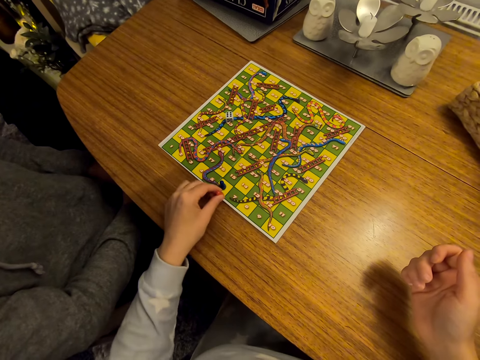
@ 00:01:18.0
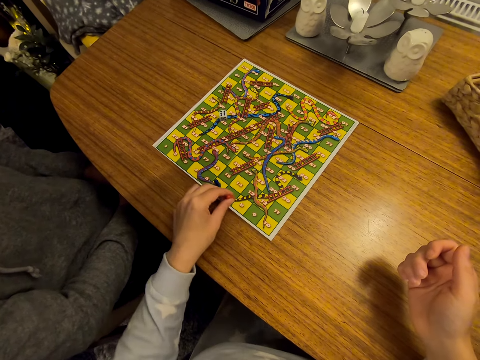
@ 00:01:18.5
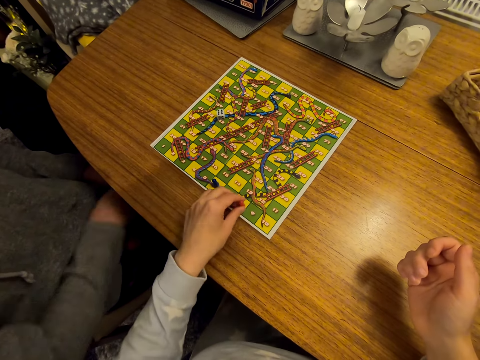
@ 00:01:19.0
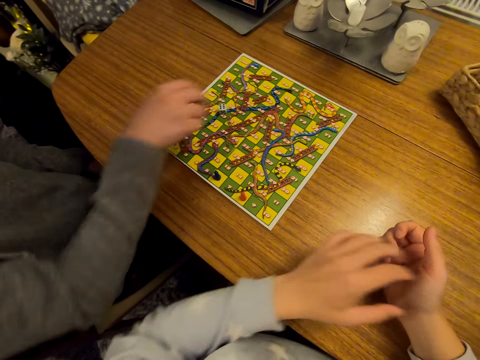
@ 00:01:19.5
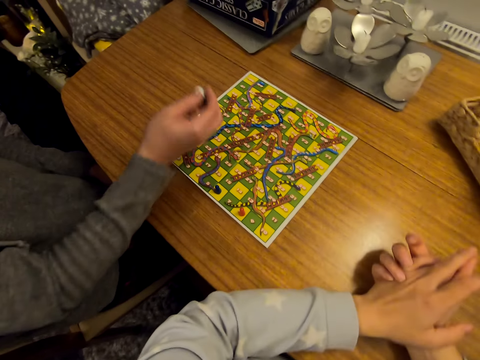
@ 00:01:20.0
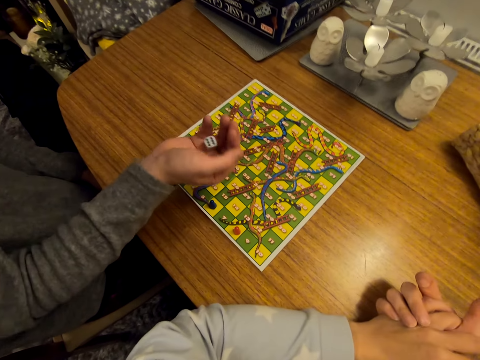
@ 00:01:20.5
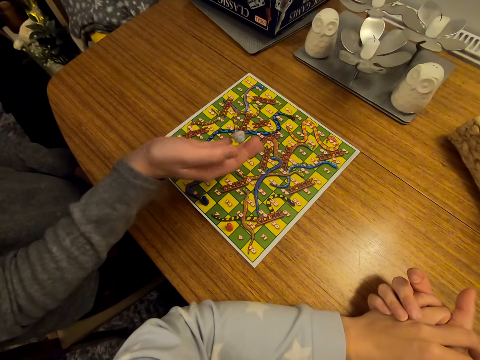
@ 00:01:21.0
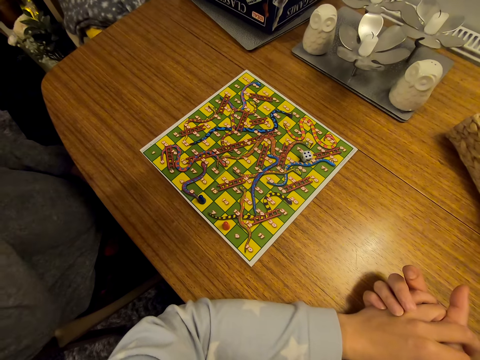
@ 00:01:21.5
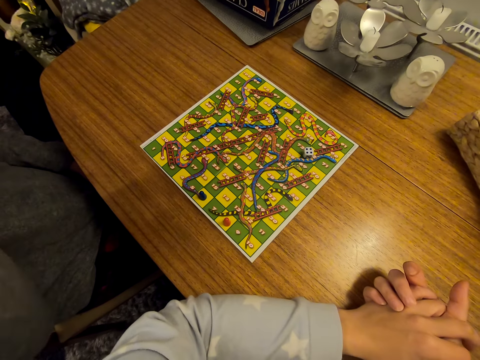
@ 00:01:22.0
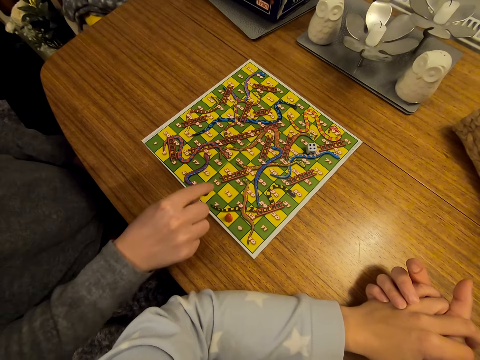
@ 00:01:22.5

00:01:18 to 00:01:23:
The man picks up the dice on the game board, shakes the dice, and throws the dice on the table.

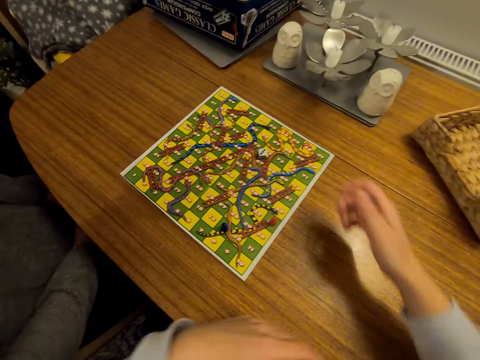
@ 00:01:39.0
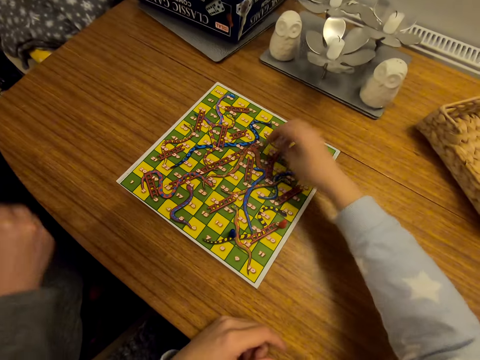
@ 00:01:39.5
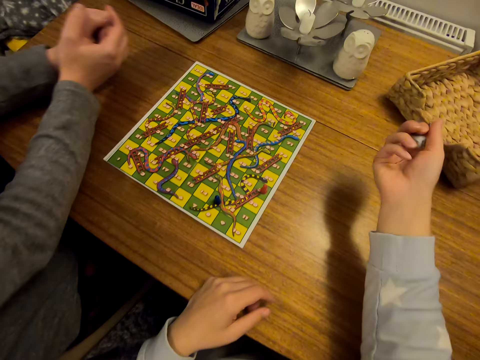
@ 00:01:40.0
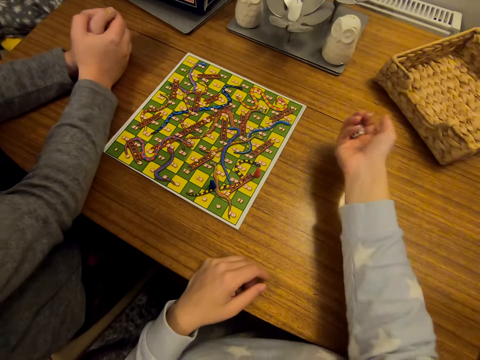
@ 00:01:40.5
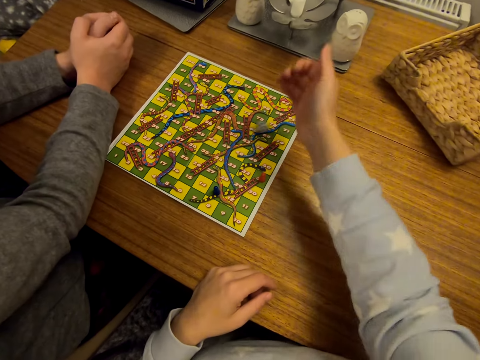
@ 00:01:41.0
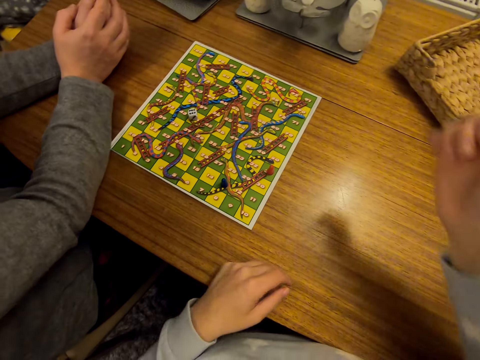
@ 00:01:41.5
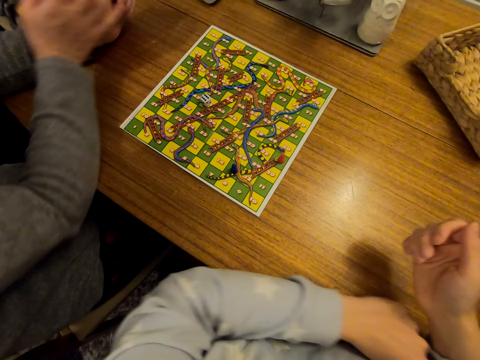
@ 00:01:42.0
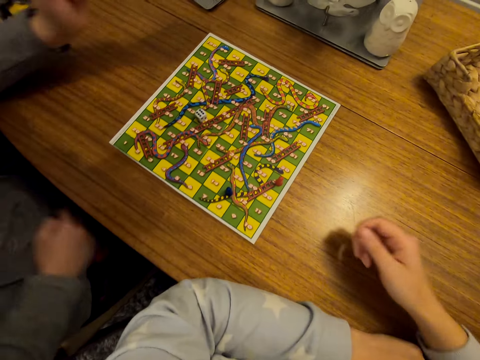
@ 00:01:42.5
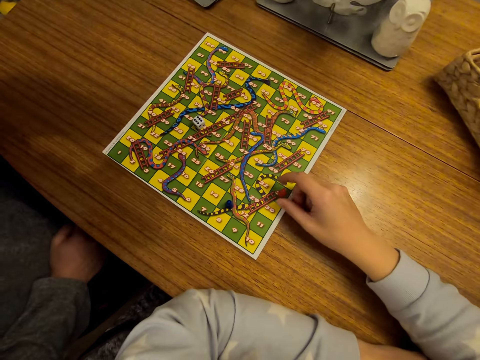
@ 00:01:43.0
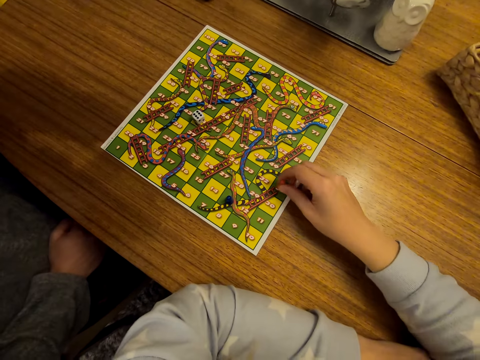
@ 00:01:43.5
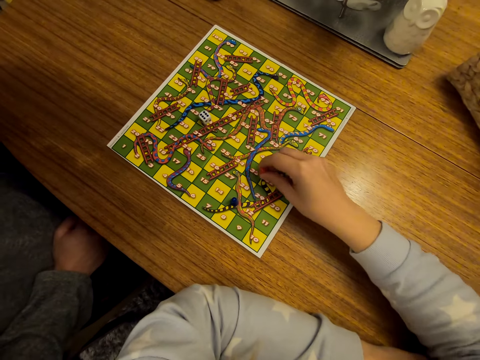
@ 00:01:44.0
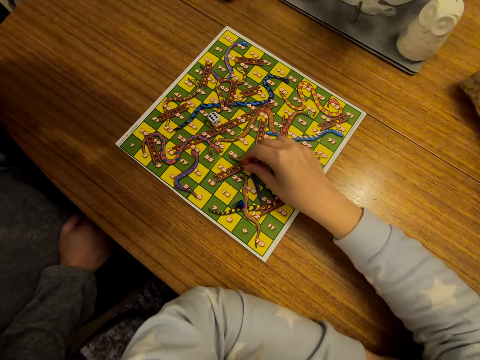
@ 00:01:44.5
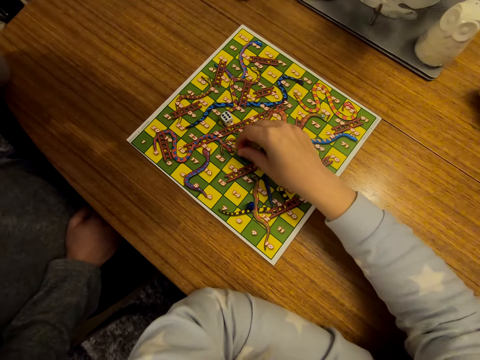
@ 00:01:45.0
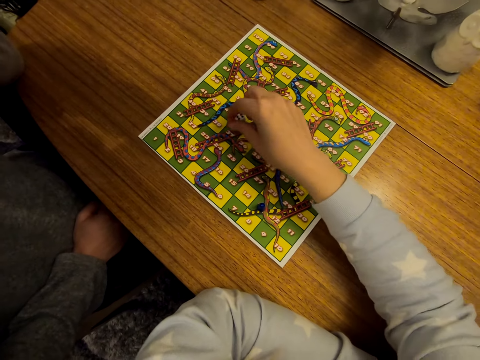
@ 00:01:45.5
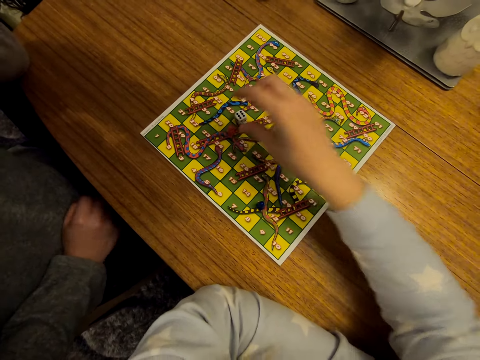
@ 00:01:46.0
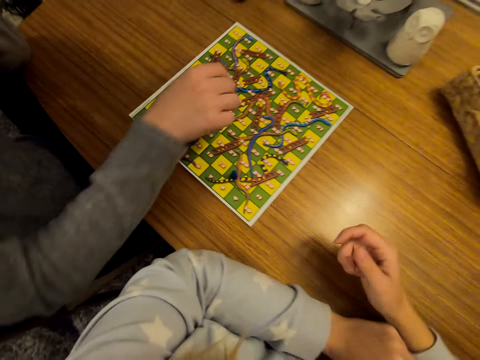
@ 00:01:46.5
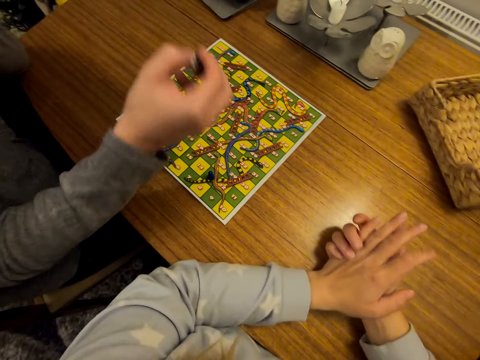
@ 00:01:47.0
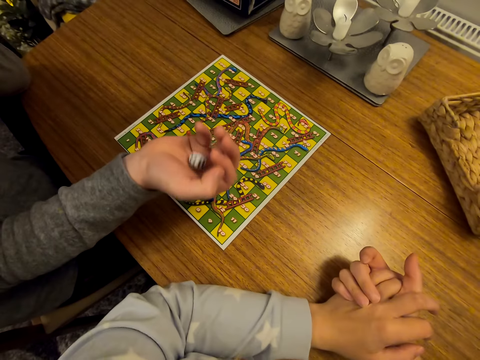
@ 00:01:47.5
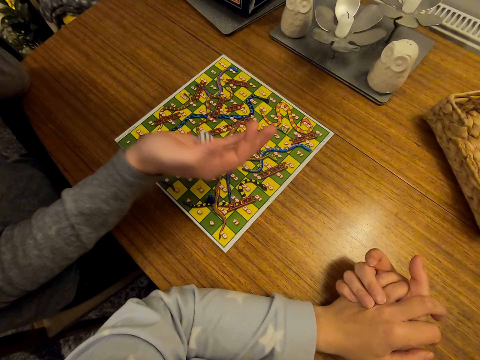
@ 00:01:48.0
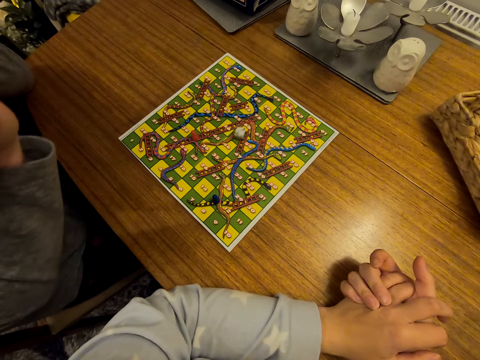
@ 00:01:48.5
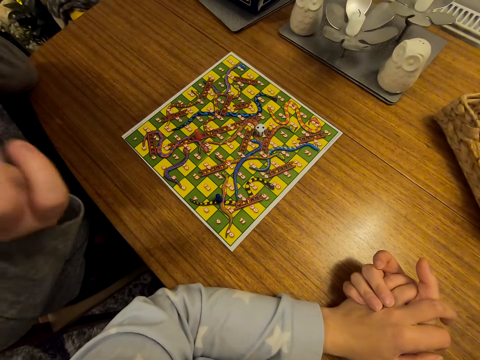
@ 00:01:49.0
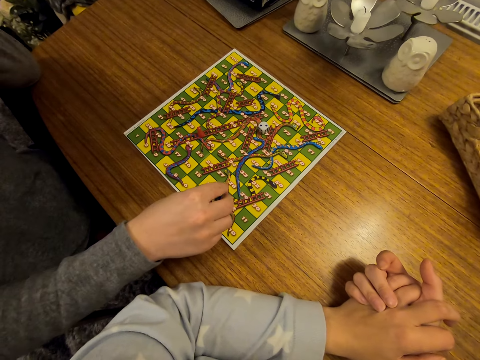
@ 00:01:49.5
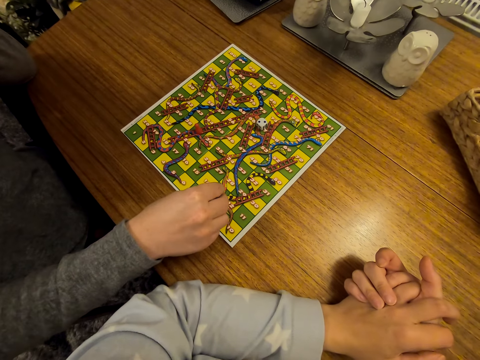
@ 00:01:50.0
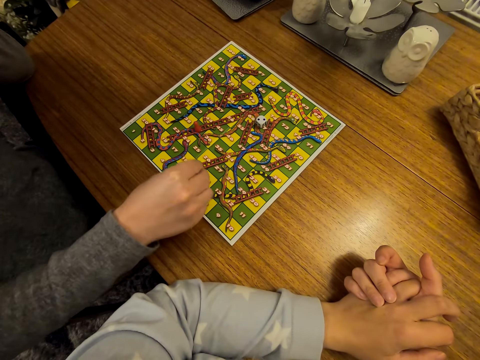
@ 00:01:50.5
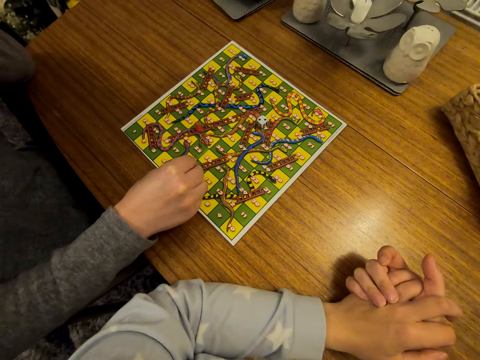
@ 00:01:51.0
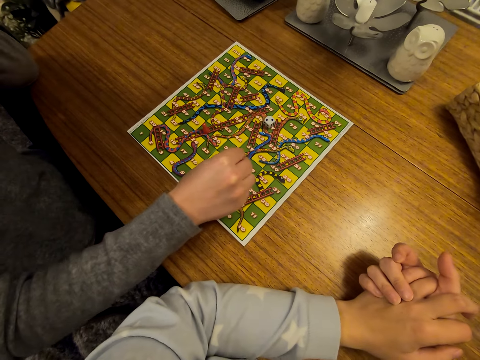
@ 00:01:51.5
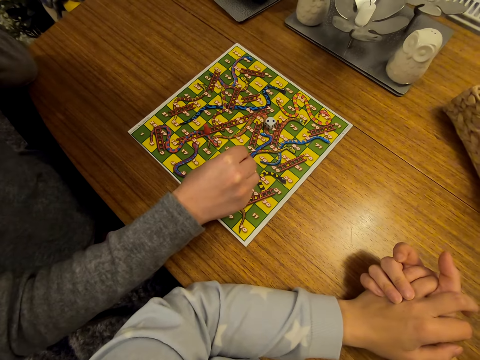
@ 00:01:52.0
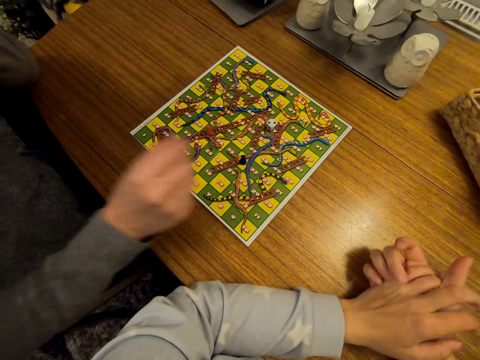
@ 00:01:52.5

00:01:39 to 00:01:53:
The camera wearer picks the dice on the game board. They shake the dice, throw the dice on the game board, and move the cone on the game board. A person picks the dice on the game board. The person shakes the dice, throws the dice on the game board, and moves the cone on the game board.

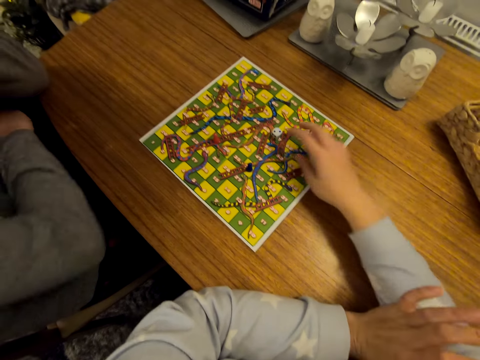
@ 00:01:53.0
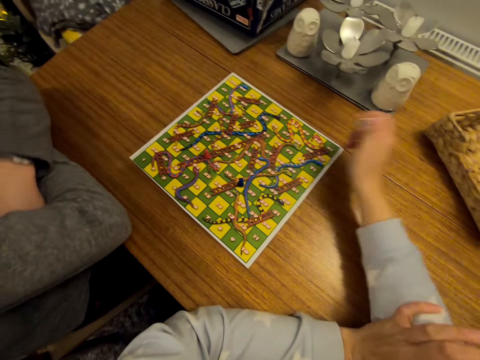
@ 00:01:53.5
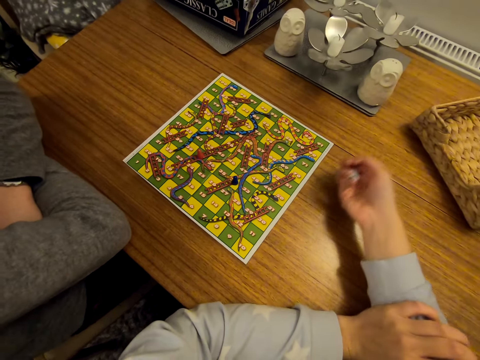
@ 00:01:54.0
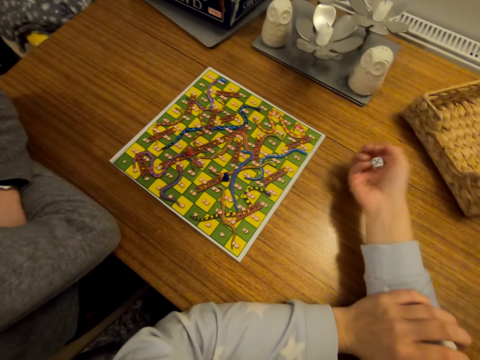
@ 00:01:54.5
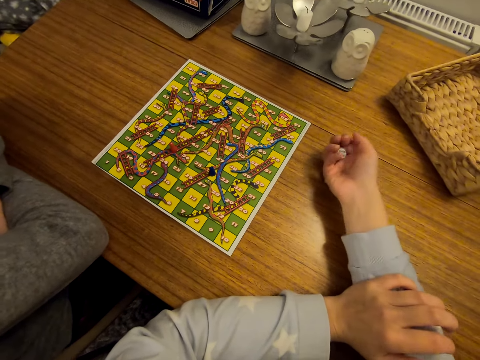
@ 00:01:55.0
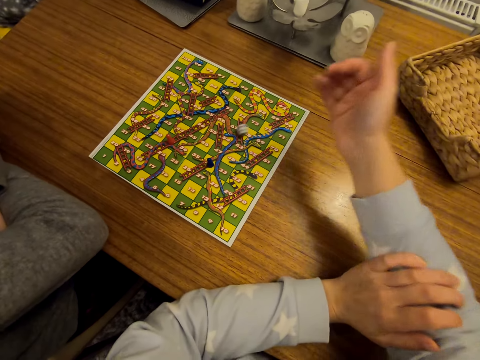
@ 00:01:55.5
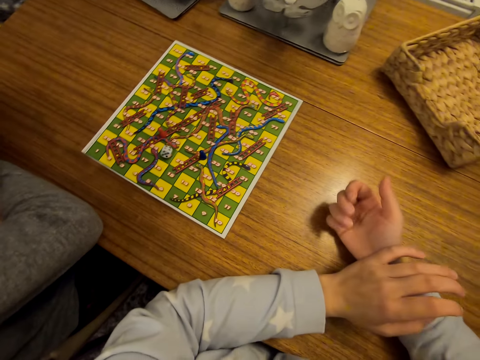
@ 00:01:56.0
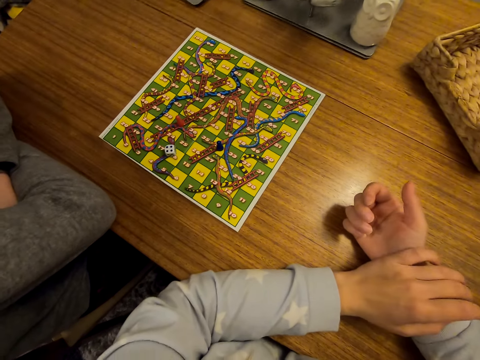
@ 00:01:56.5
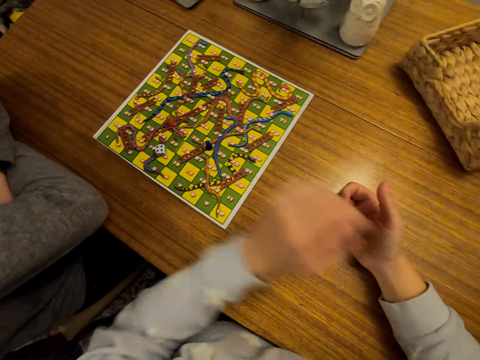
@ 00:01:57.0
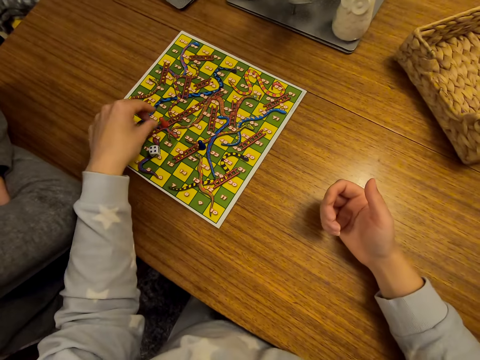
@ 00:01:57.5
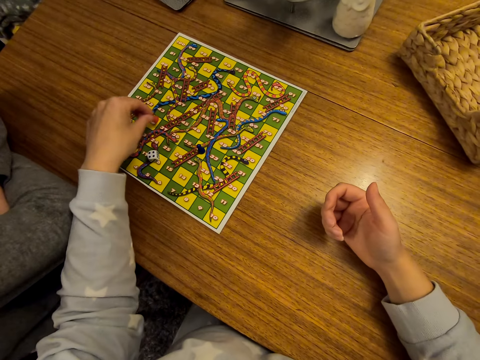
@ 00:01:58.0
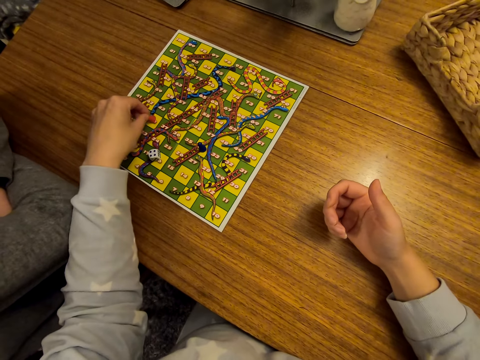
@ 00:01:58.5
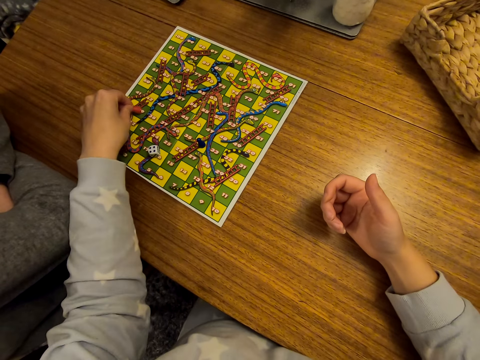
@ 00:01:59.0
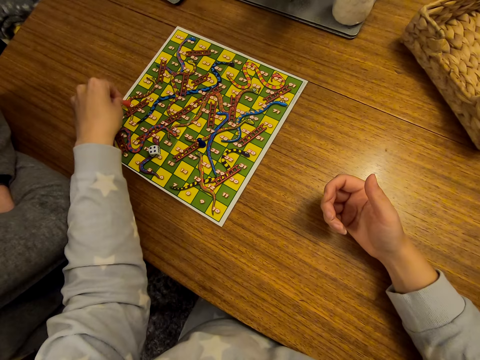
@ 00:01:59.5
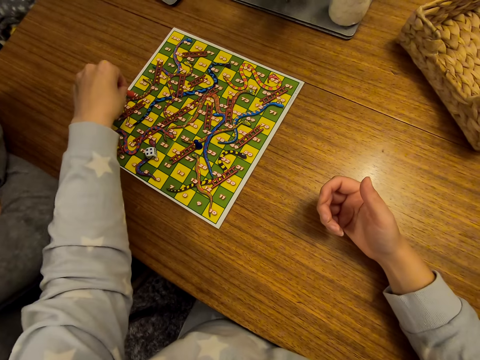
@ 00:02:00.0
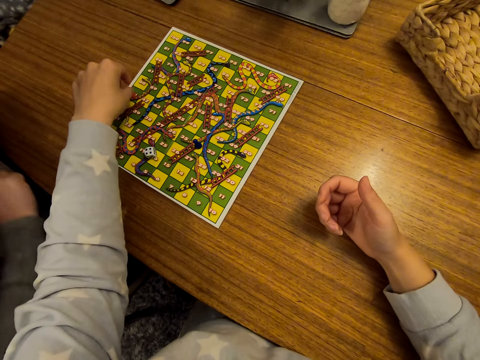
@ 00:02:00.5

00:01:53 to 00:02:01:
The camera wearer picks the dice on the game board. They shake the dice, throw the dice on the game board, and move the cone on the game board.
